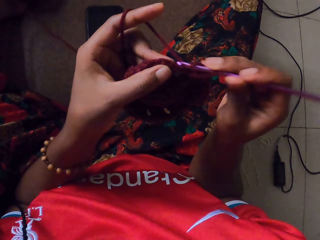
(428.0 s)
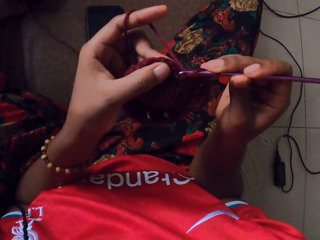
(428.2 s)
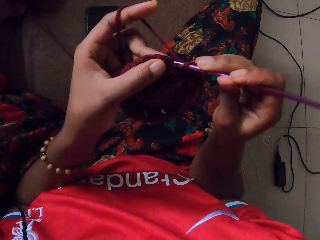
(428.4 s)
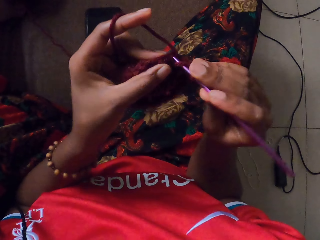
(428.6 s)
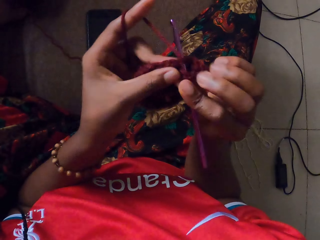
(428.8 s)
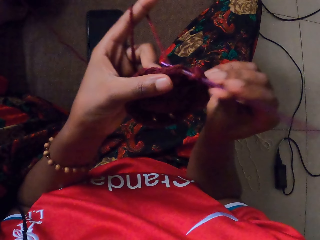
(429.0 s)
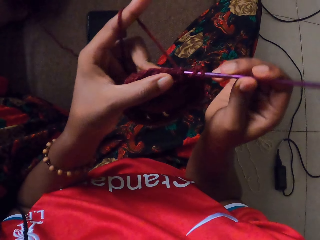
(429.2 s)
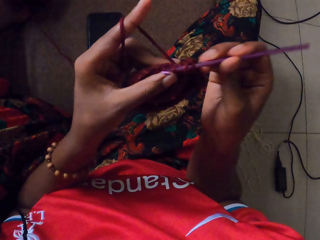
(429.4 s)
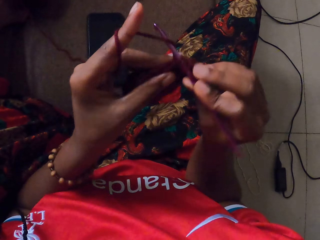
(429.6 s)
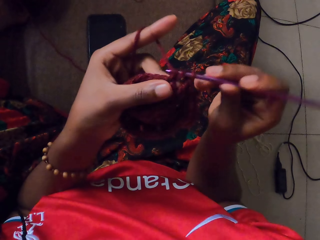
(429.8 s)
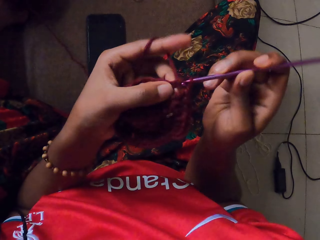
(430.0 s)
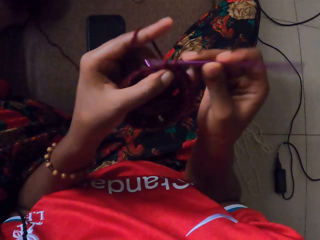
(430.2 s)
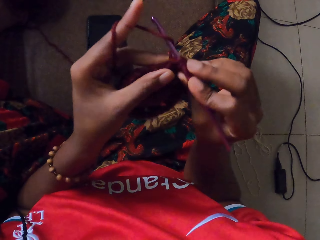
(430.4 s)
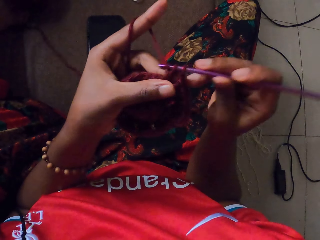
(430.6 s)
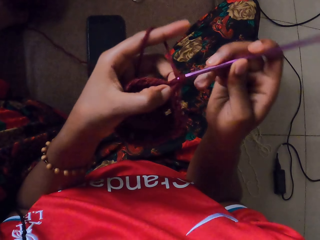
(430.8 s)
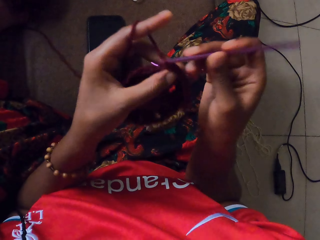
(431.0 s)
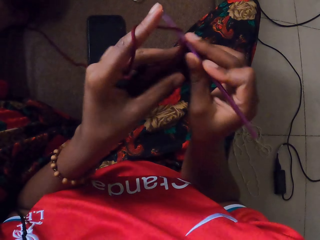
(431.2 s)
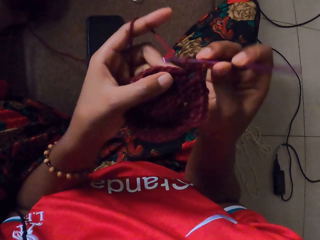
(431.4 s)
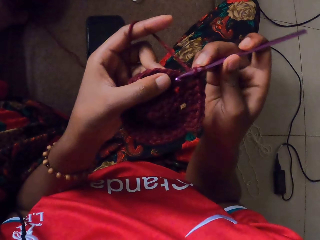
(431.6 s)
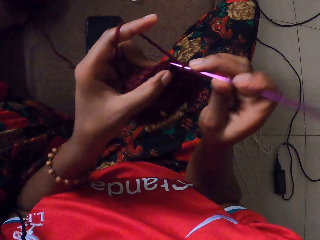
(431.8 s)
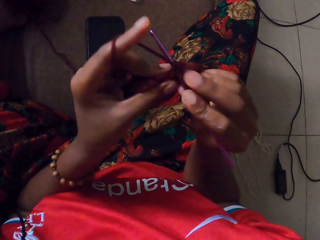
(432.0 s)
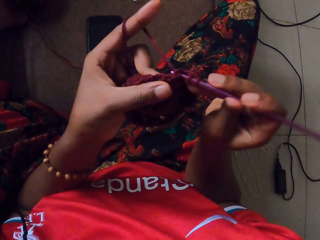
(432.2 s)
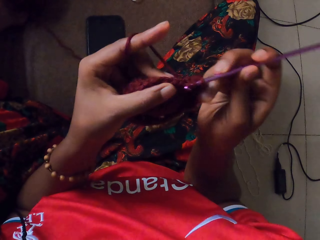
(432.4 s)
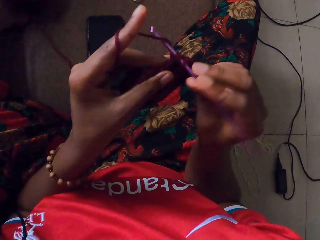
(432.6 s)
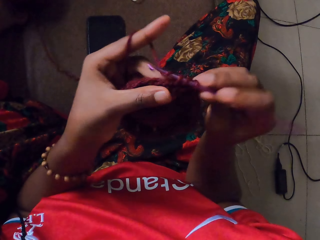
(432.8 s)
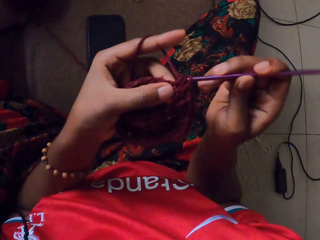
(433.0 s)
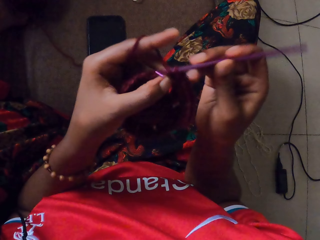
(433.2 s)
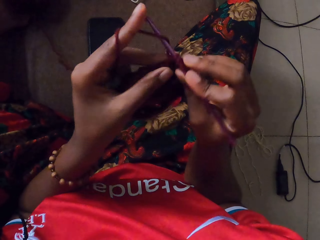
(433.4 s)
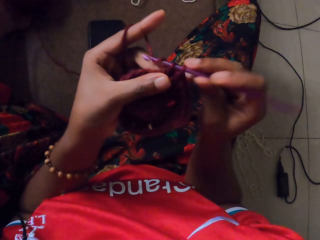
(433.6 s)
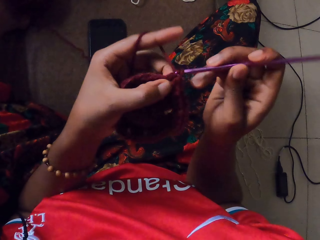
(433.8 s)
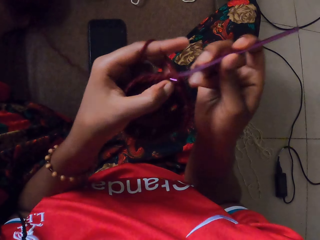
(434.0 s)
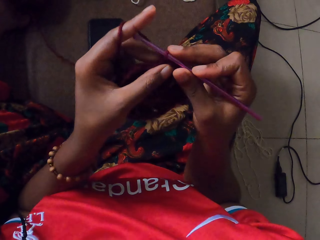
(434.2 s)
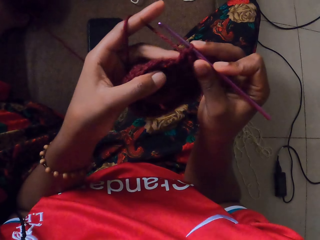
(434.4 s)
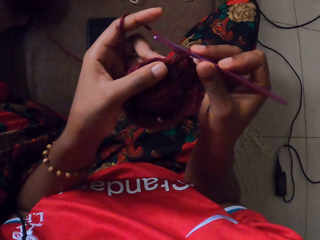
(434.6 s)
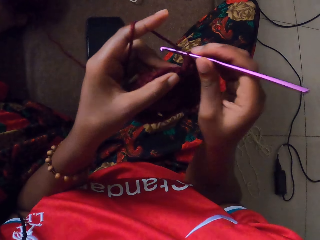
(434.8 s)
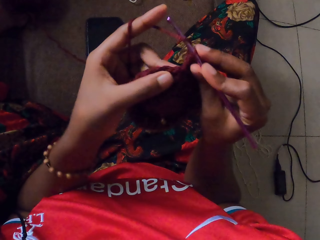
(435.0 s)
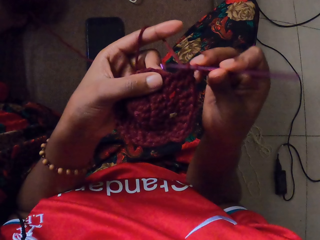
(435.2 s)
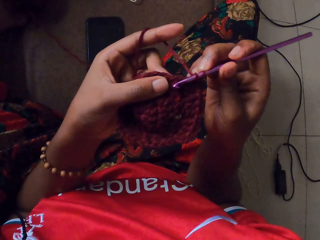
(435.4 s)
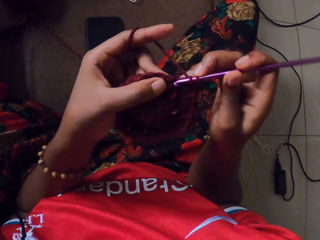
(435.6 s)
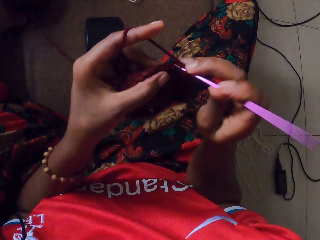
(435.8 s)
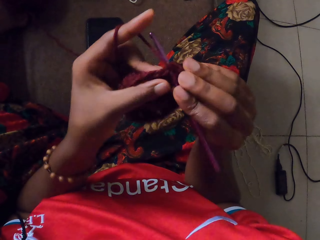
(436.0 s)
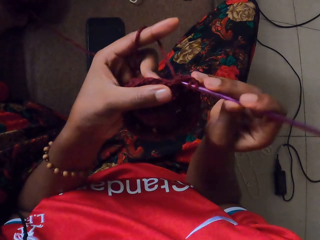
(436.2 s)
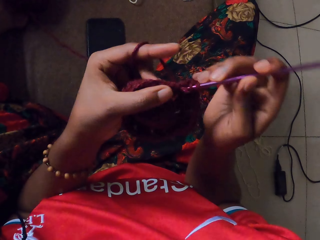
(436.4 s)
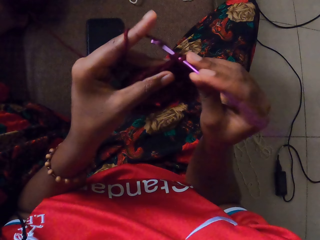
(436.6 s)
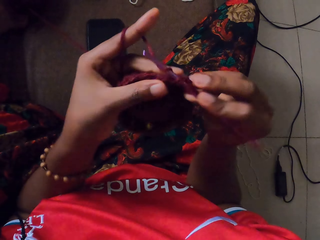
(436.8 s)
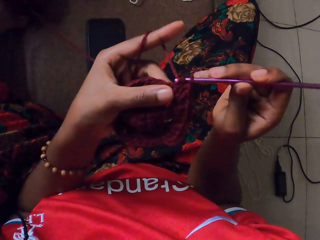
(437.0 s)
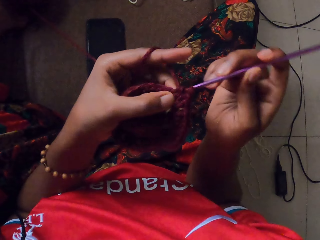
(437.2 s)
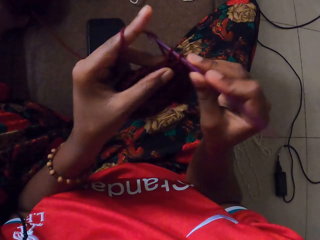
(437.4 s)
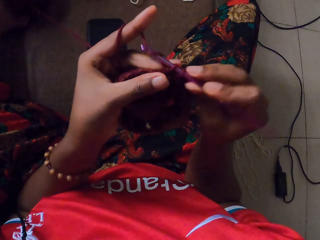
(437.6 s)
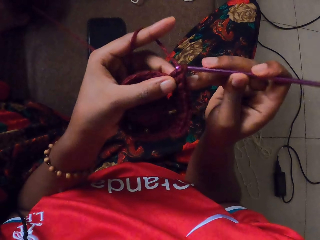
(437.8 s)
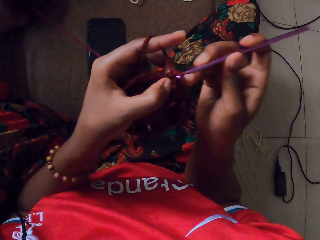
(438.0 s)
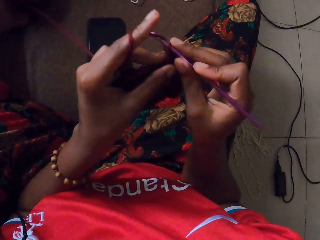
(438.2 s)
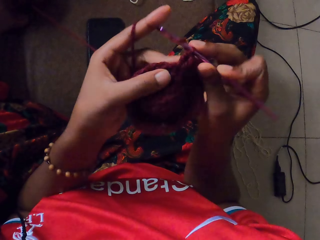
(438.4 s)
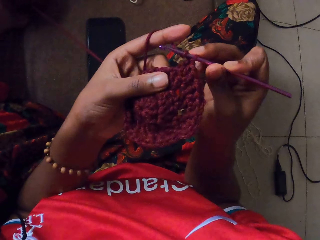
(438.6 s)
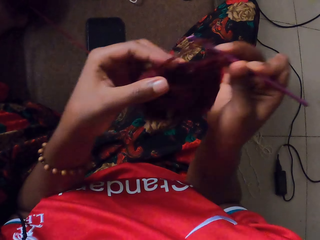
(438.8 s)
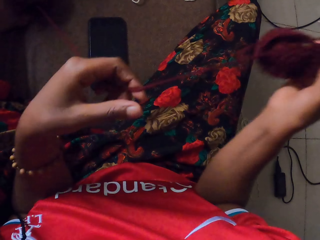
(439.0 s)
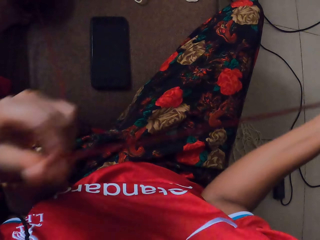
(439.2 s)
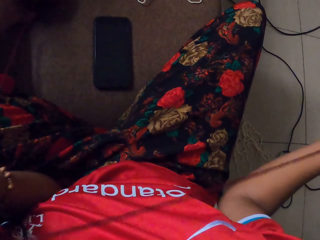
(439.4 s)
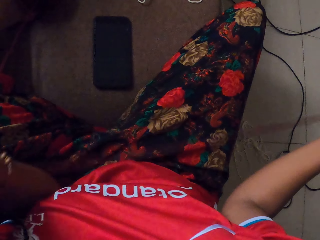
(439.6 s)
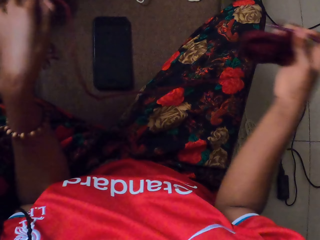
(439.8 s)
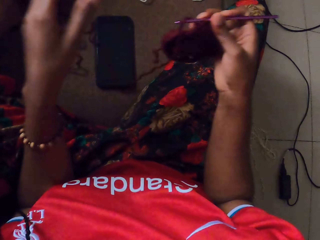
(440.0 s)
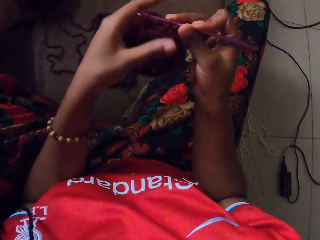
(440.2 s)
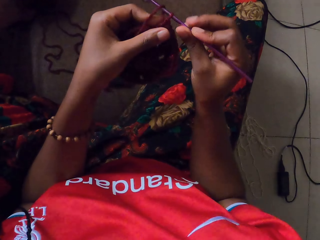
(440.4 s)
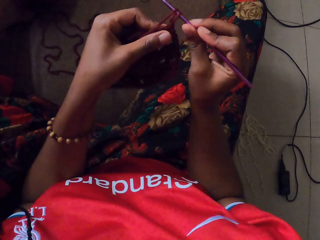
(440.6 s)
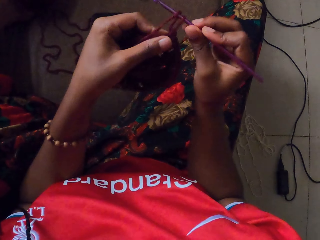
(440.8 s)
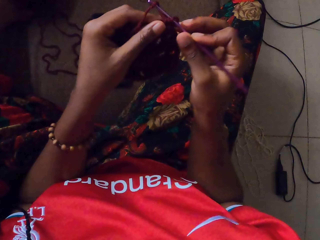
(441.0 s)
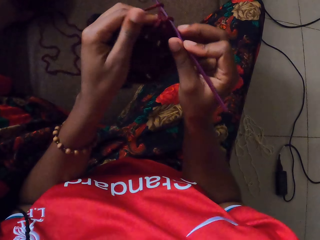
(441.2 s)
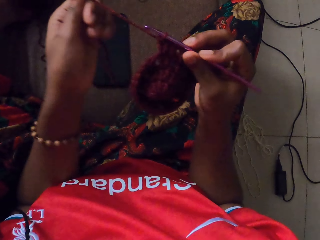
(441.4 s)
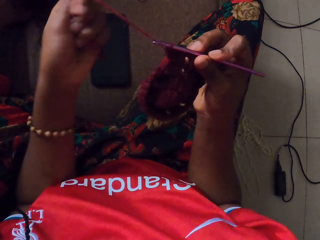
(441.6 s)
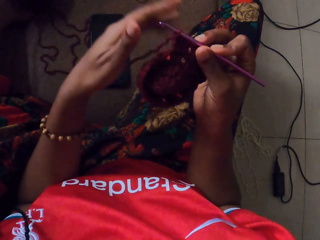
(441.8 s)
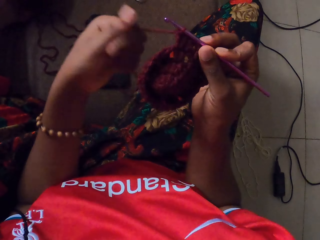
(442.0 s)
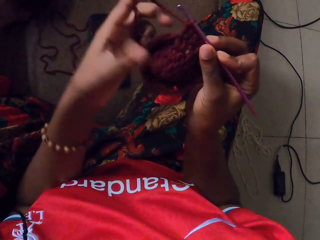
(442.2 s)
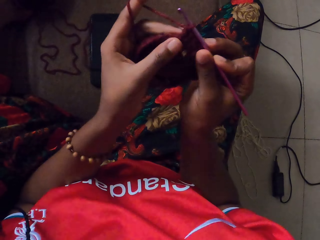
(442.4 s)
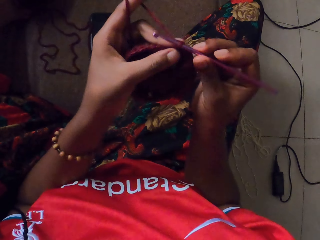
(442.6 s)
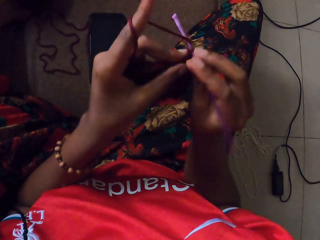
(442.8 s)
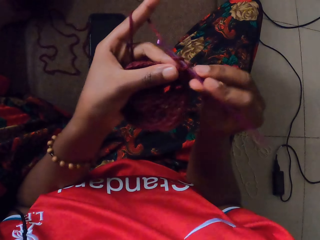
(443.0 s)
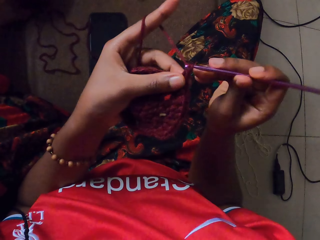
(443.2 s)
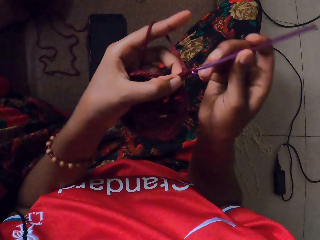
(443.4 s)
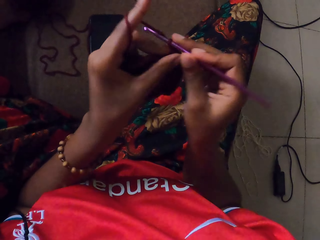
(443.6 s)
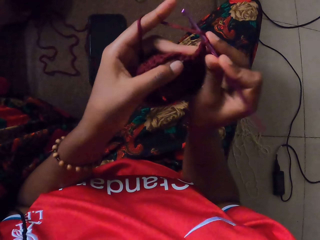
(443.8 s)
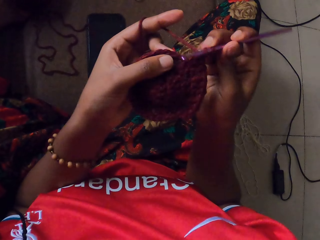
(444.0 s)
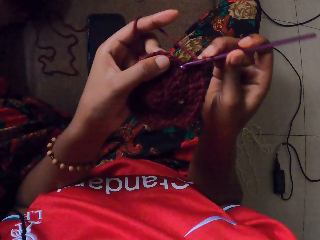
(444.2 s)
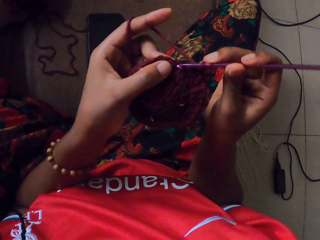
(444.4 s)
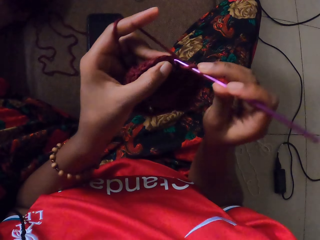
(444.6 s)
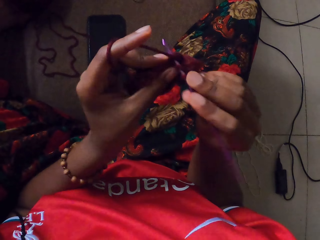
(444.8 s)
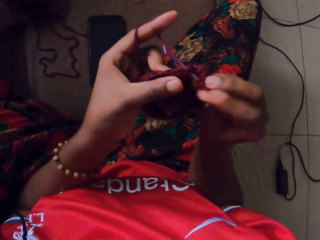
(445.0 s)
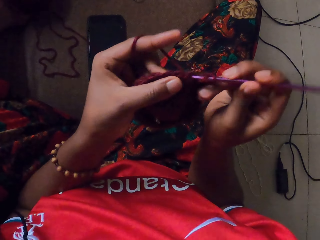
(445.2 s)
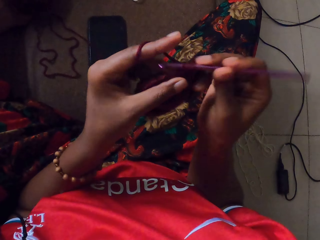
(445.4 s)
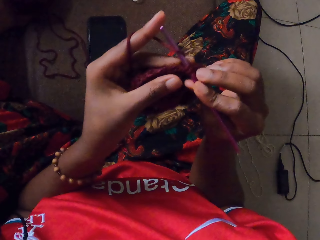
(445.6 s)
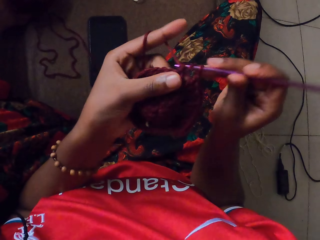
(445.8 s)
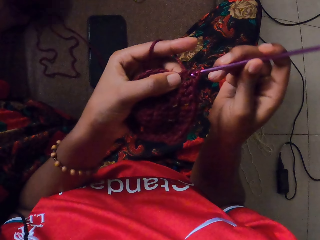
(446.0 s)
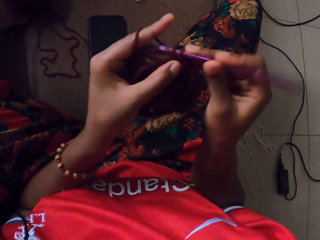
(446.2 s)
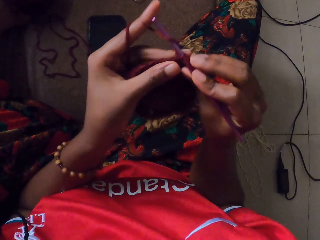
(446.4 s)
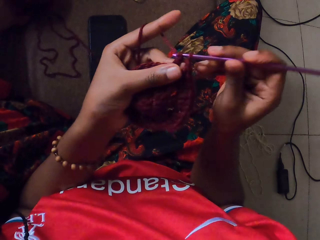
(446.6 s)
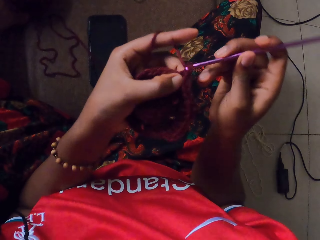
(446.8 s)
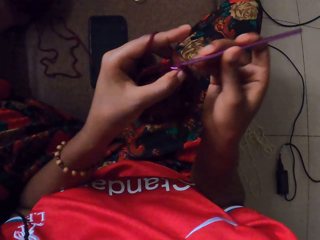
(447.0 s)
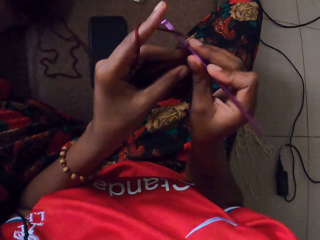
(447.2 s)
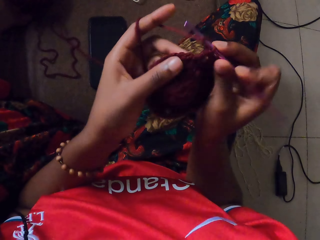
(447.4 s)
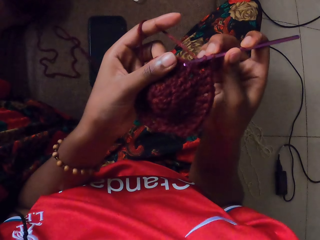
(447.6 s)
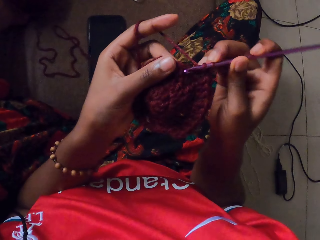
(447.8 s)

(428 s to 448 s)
The camera wearer knits the yarn in her left hand with the crochet hook in her right hand. She holds the knitted yarn with her right hand. She pulls the yarn with her left hand. She drops the yarn in her left hand on the ground. She passes the knitted yarn from her right hand to her left hand. She pulls the yarn with her left hand. She passes the knitted yarn from her left hand to her right hand. She wraps the yarn around her left hand. She passes the knitted yarn from her right hand to her left hand. She knits the yarn in her left hand with the crochet hook in her right hand.
